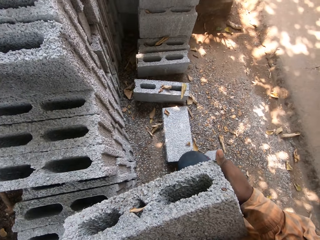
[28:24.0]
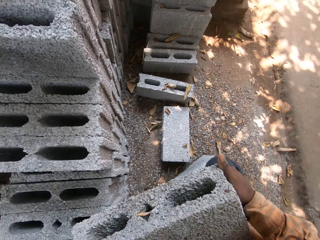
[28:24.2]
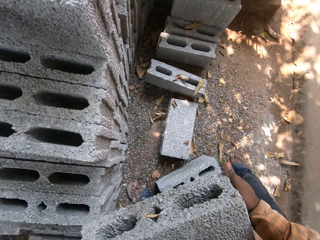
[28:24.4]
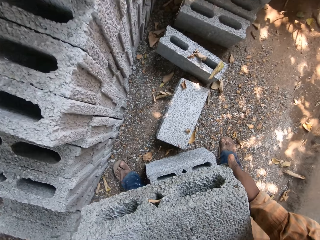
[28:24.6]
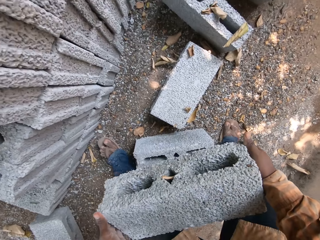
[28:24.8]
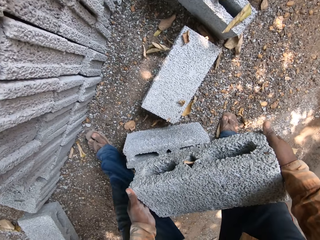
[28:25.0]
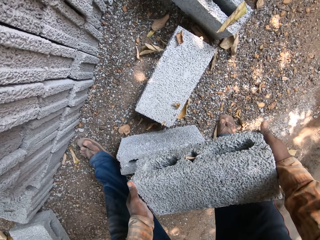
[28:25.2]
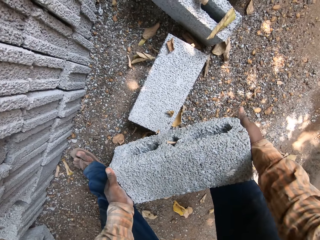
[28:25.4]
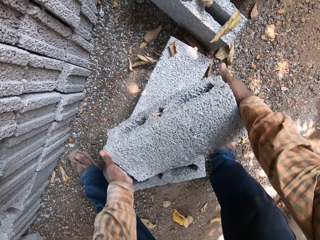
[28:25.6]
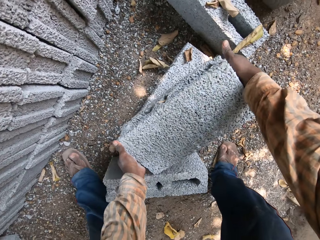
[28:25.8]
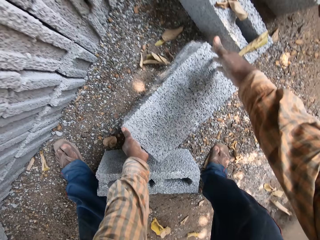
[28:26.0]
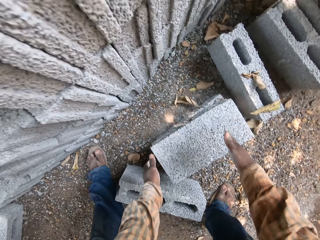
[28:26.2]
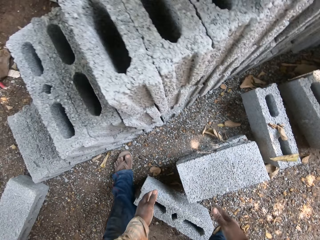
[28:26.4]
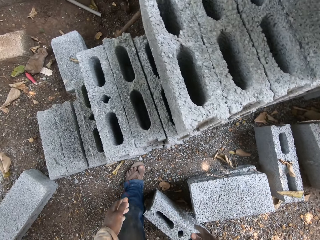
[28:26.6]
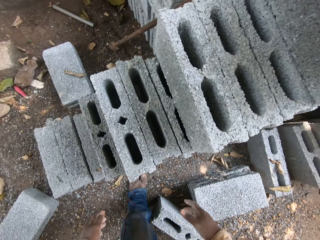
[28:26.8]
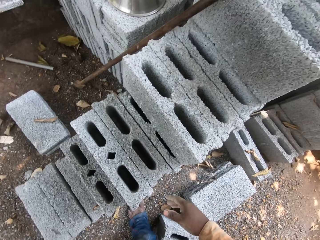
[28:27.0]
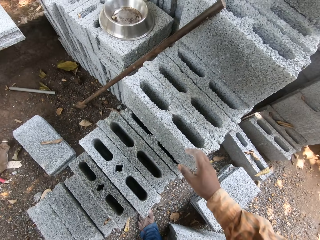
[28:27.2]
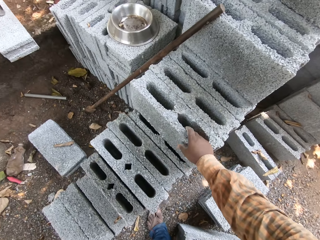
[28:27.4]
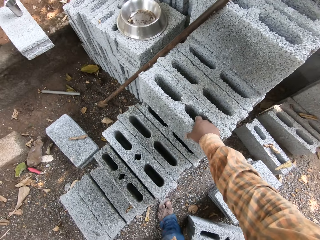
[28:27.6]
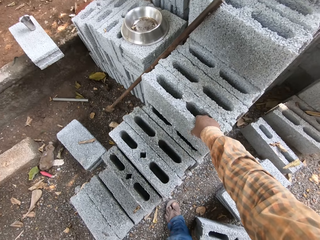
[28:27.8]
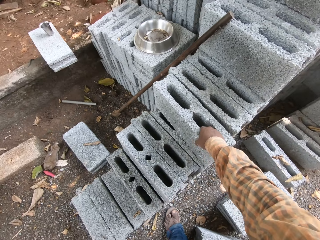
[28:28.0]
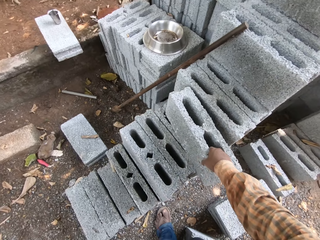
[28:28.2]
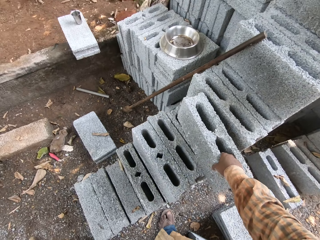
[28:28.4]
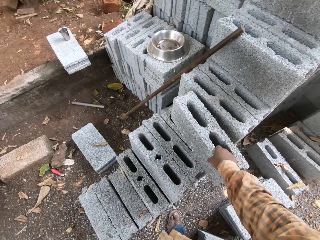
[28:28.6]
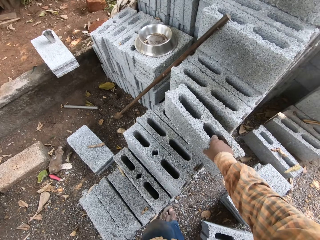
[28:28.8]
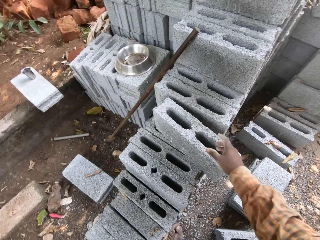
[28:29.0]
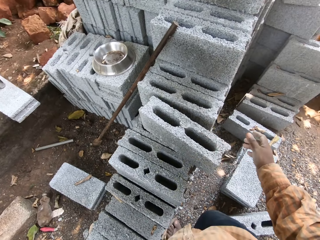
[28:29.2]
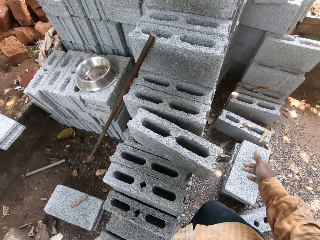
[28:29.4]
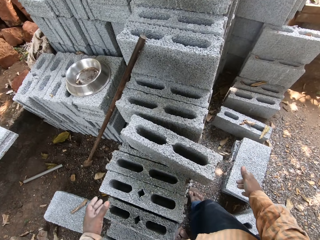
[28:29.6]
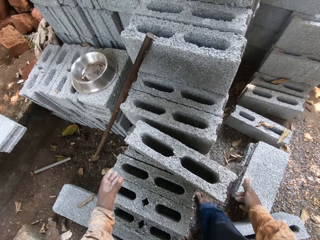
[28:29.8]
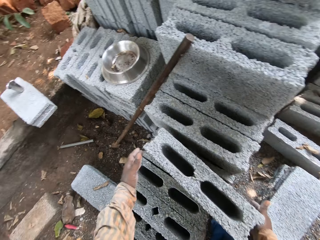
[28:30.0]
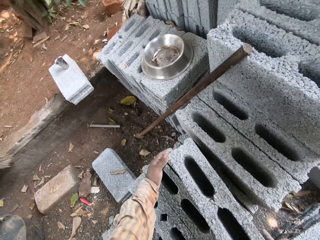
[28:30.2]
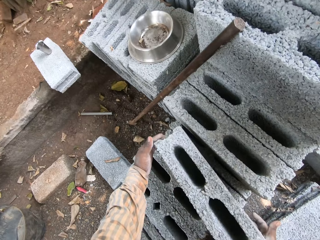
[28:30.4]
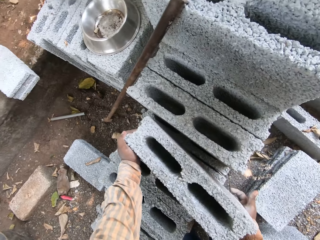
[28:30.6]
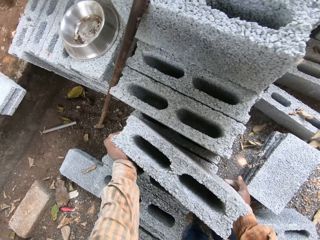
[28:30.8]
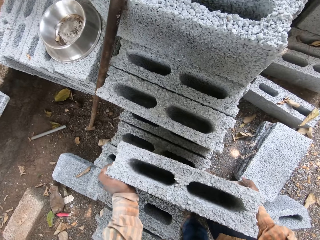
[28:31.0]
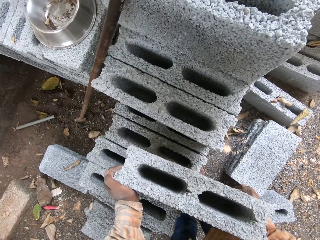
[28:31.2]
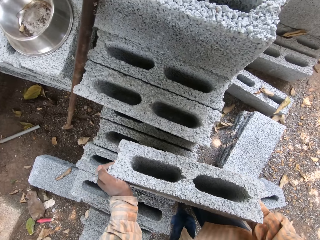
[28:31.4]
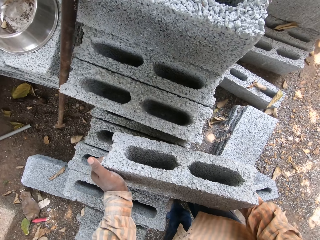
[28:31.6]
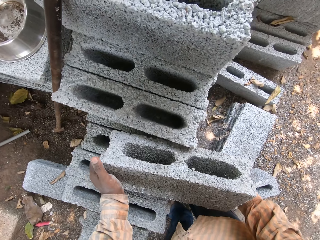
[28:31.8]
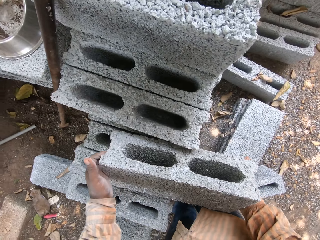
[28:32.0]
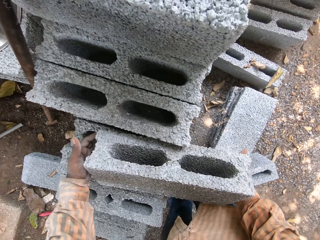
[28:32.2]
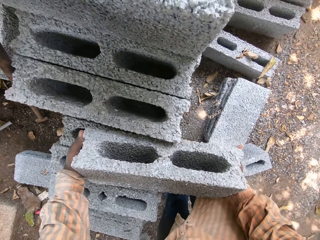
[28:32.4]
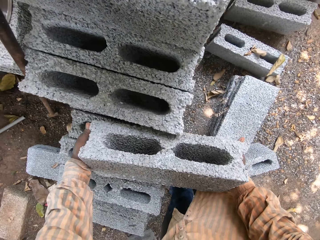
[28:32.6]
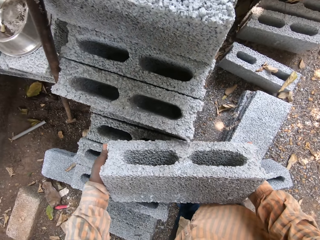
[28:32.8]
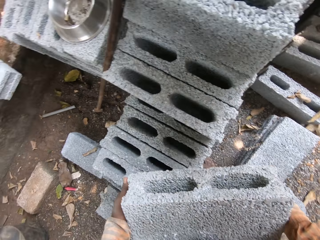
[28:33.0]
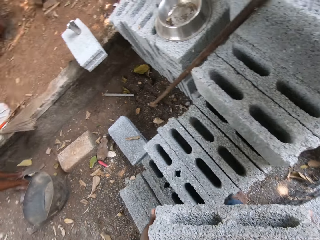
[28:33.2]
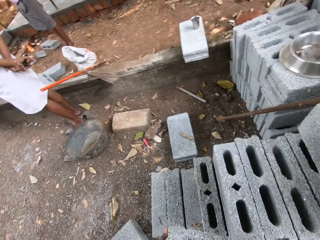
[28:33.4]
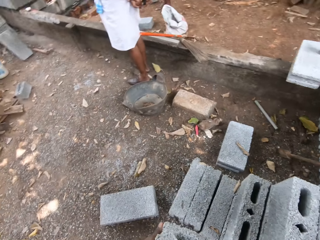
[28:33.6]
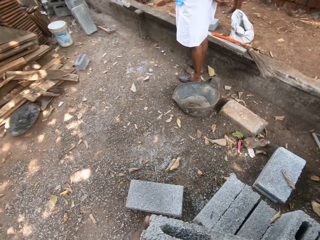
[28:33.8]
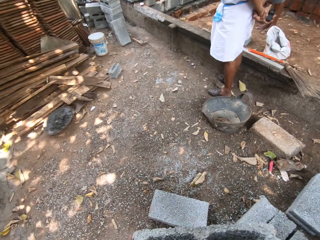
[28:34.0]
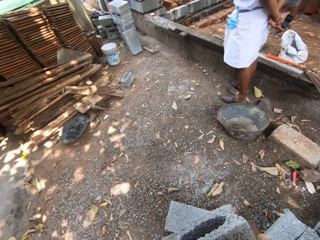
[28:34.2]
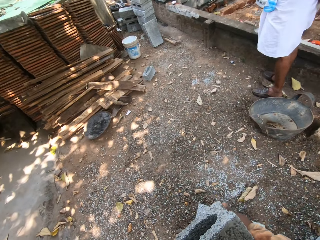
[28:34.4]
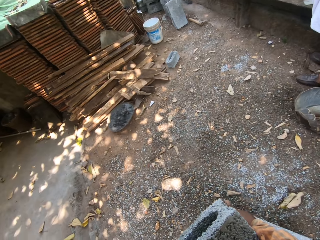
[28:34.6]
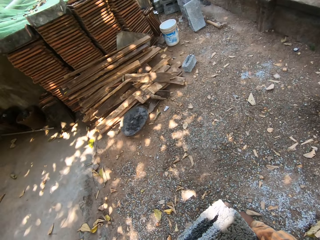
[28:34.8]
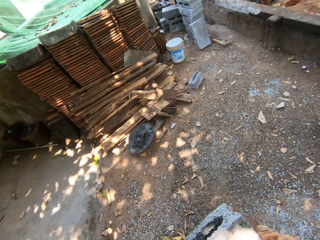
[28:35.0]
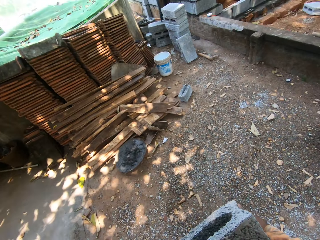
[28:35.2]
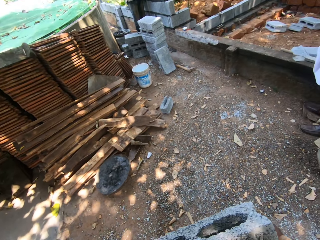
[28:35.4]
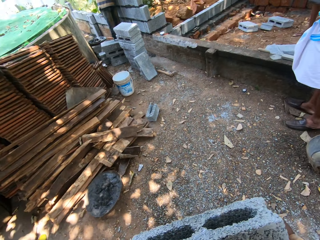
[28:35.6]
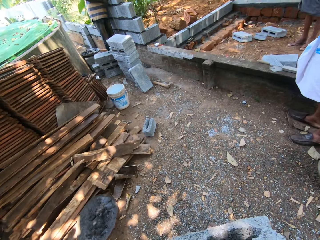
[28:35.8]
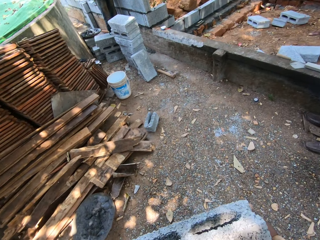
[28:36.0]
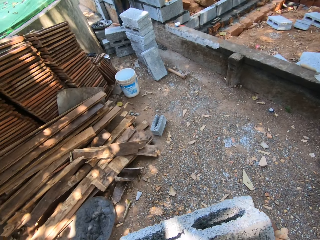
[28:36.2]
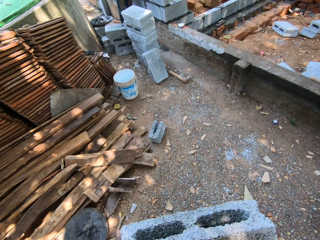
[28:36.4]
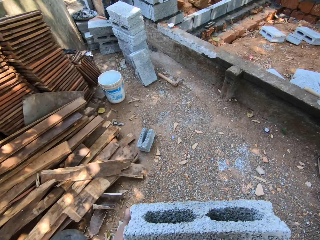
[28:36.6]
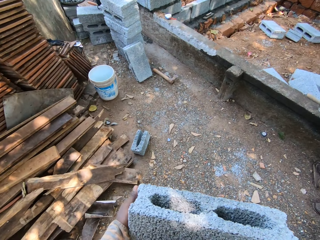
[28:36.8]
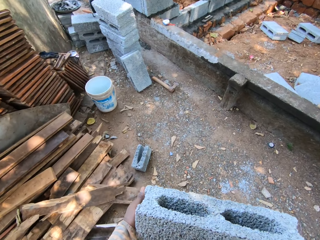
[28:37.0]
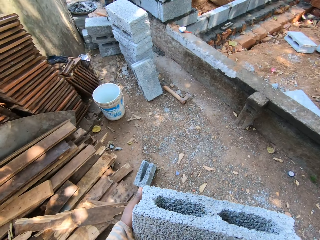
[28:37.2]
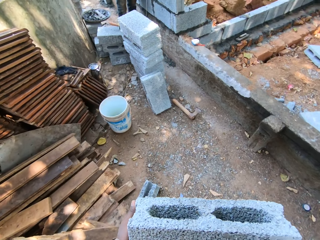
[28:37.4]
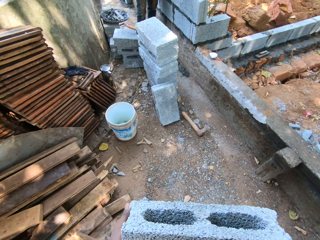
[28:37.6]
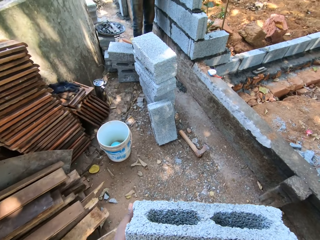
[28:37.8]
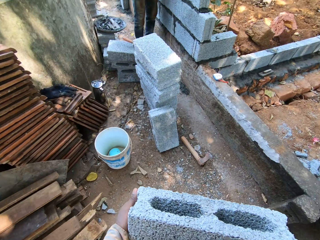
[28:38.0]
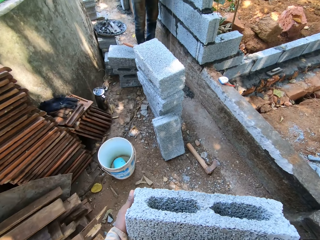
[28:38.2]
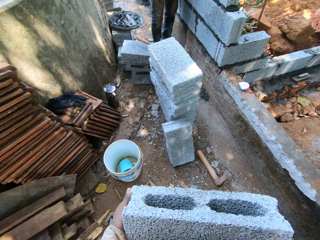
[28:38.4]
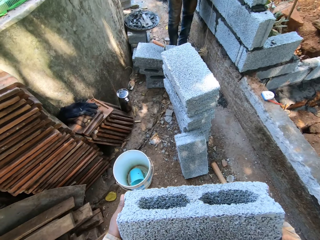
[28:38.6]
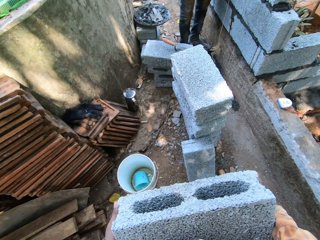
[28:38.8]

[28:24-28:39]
The camera wearer drops the brick or hollow block on a brick on the ground with both hands. He moves a brick on the stack of bricks on the ground with his right hand. He picks up the brick on the stack of bricks on the ground with both hands. He carries the hollow block around the construction area.

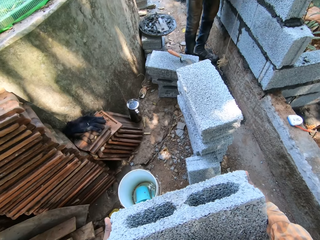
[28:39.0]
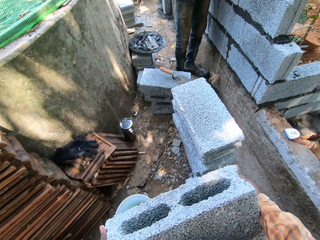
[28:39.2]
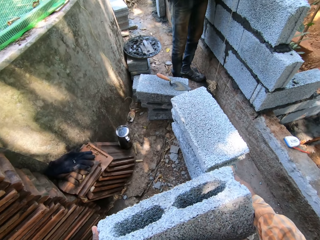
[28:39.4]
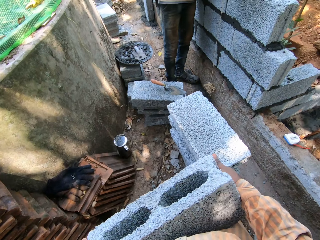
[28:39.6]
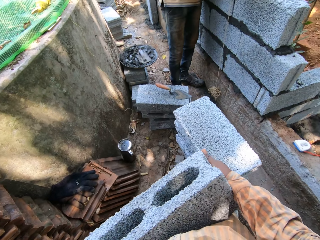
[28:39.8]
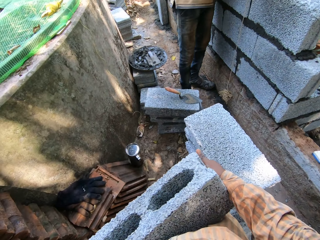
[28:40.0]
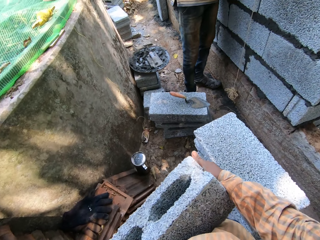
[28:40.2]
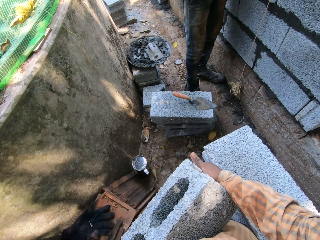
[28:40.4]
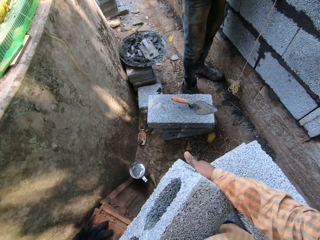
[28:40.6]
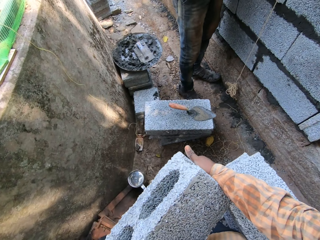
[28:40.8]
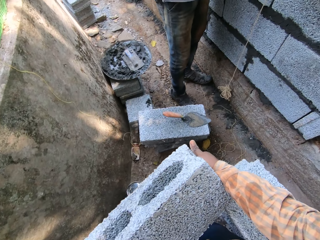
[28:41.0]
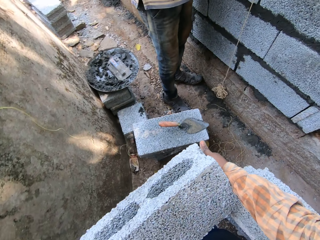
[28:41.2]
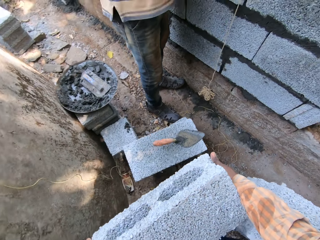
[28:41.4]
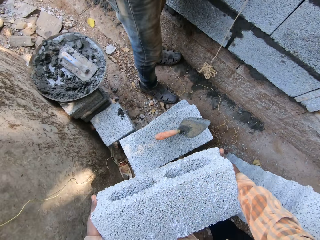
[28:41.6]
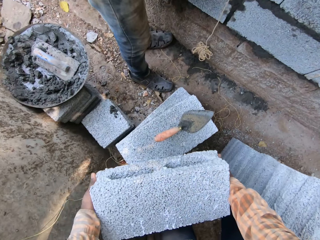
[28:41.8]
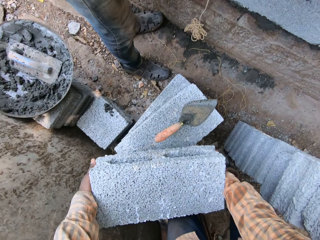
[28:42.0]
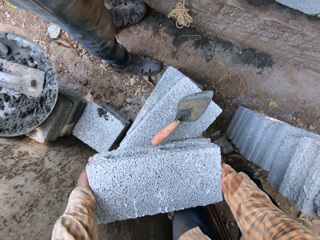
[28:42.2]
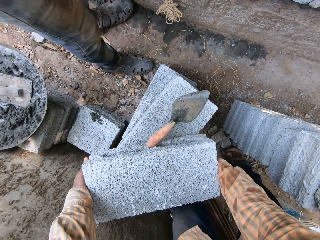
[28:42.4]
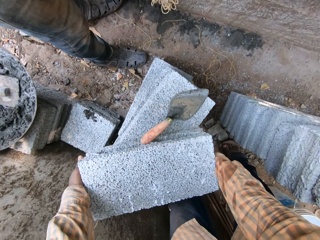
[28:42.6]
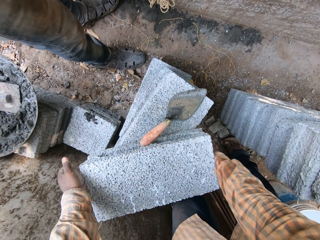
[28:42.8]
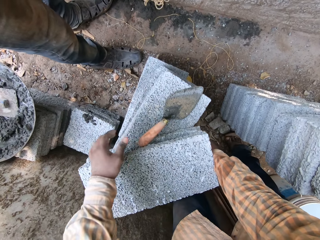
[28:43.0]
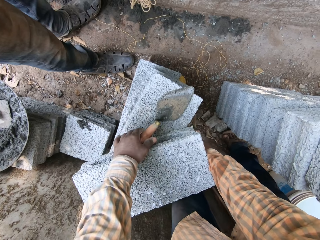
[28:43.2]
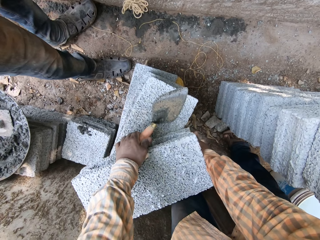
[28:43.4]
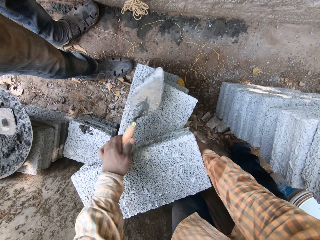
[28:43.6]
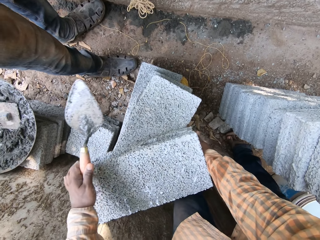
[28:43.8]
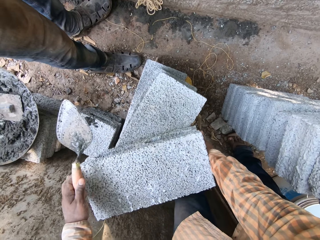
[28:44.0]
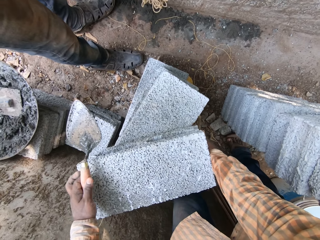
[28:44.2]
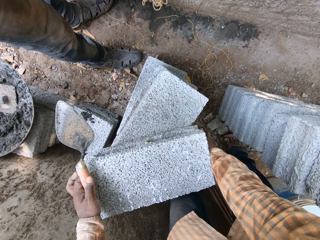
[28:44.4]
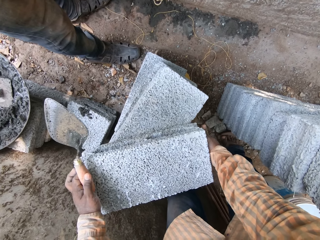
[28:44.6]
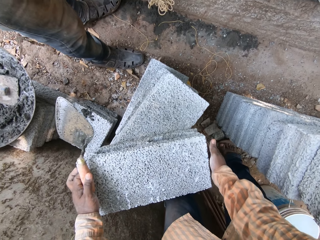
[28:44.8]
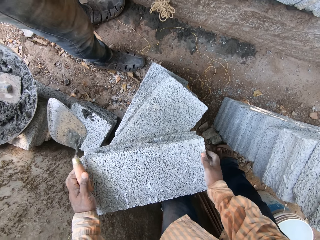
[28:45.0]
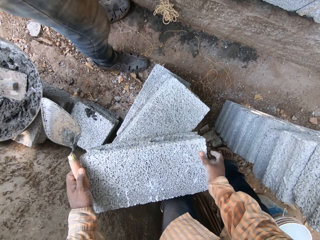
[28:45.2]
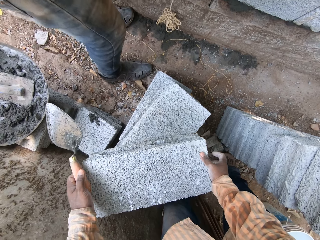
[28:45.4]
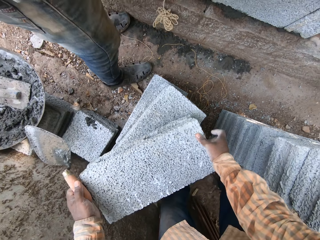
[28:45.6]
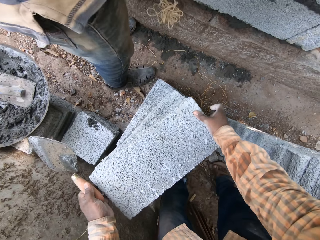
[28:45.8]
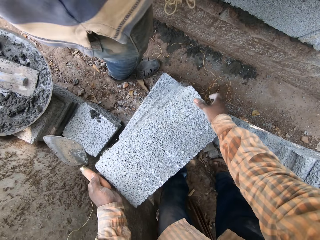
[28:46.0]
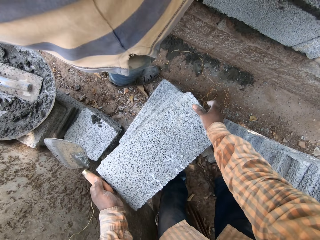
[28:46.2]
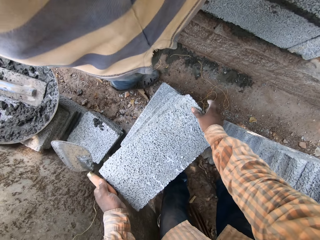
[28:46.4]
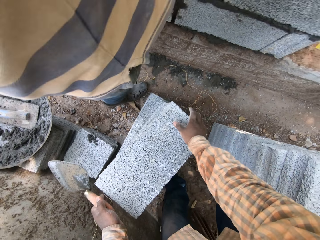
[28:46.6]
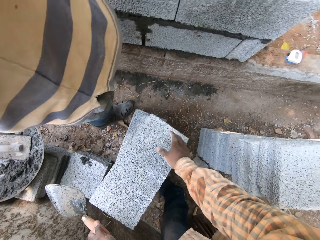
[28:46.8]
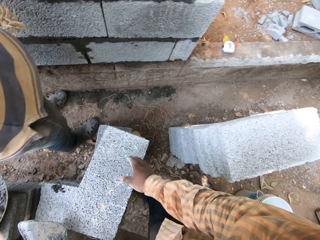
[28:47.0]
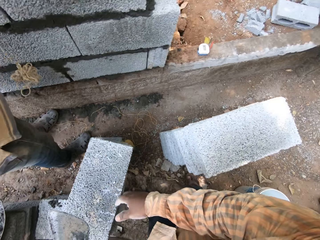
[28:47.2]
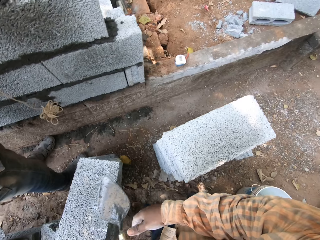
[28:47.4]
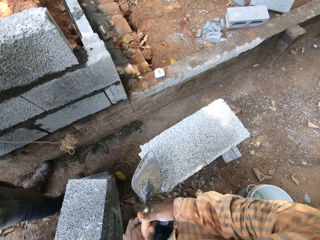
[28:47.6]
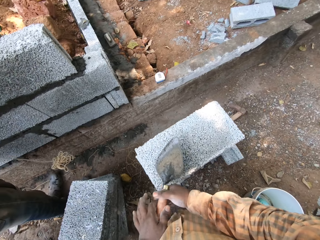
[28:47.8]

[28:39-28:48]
The camera wearer drops the brick on the stack of bricks on the ground with both hands. He picks up a brick trowel on the stack of bricks on the ground with his left hand. He moves the brick on the stack of bricks on the ground with both hands.
